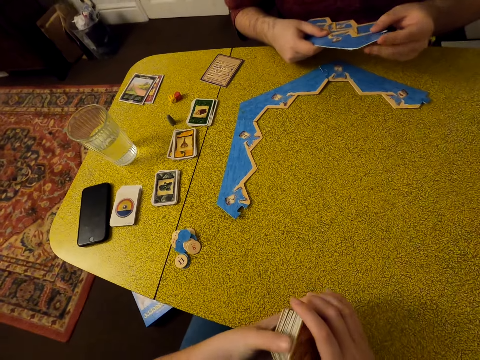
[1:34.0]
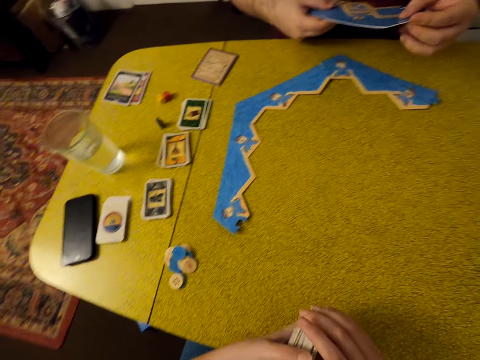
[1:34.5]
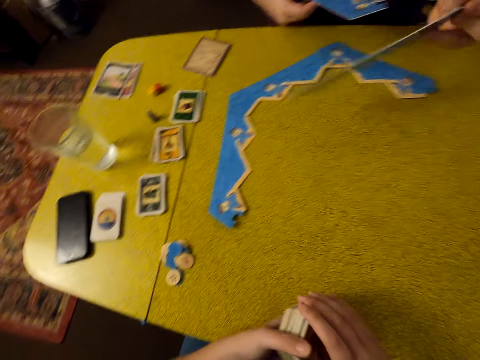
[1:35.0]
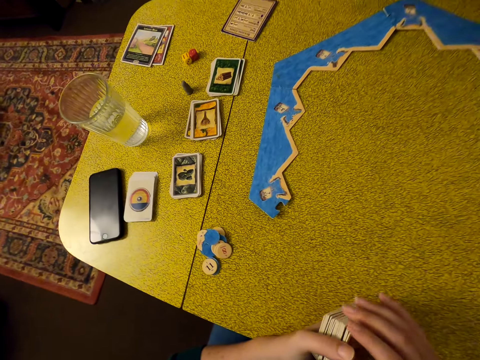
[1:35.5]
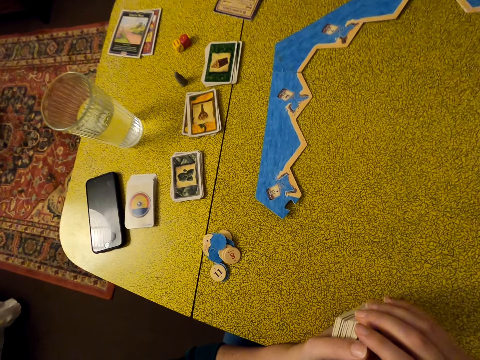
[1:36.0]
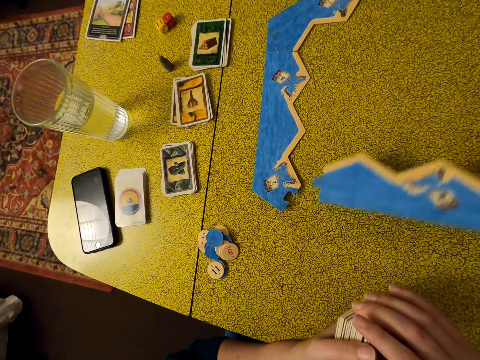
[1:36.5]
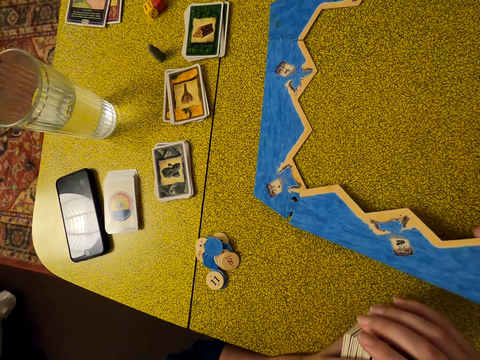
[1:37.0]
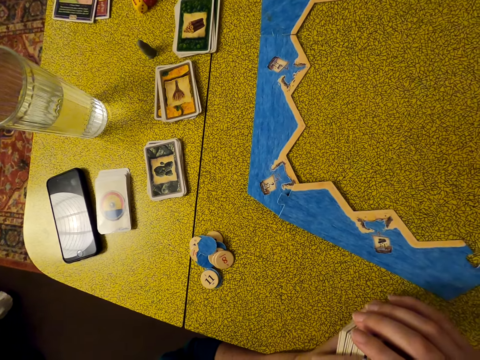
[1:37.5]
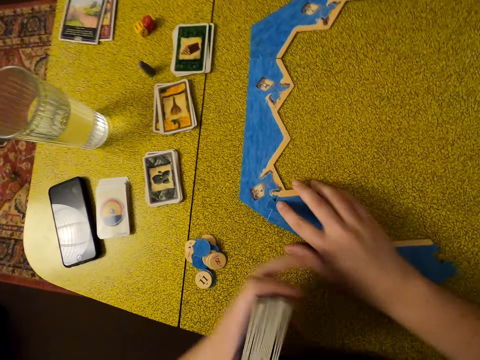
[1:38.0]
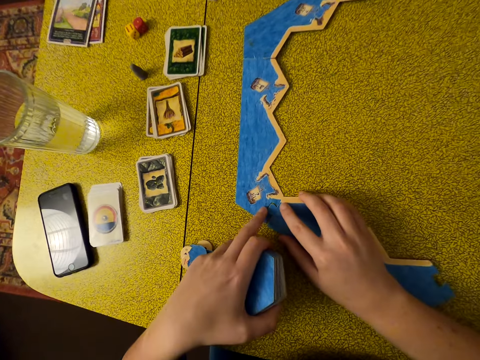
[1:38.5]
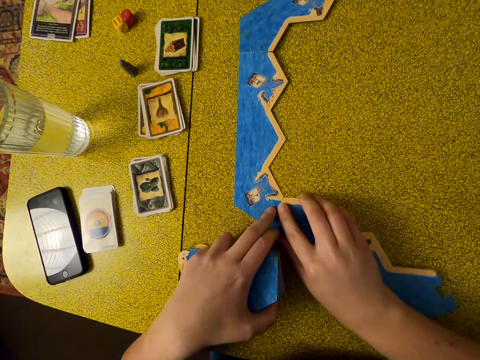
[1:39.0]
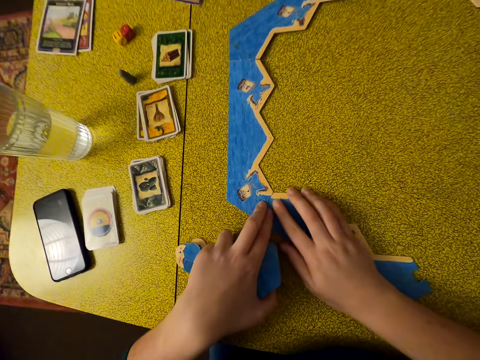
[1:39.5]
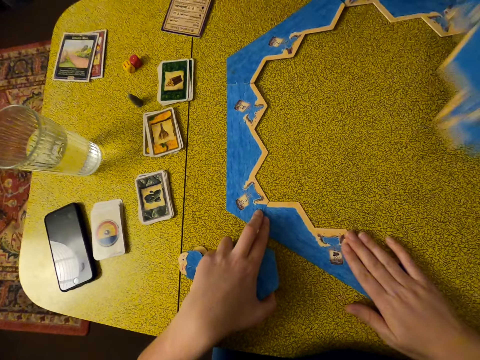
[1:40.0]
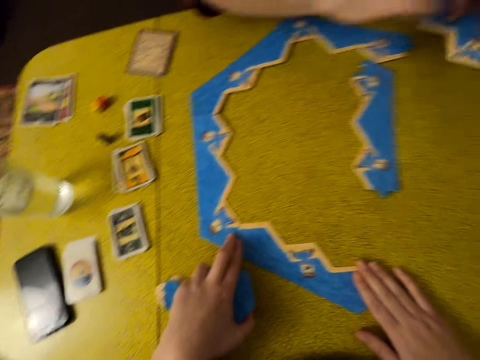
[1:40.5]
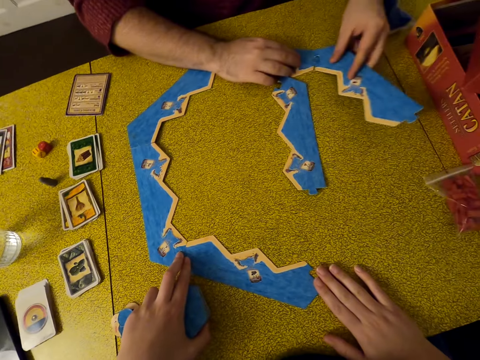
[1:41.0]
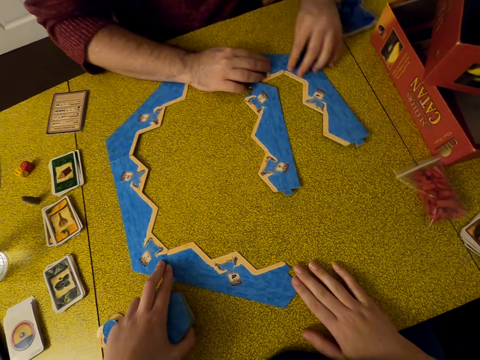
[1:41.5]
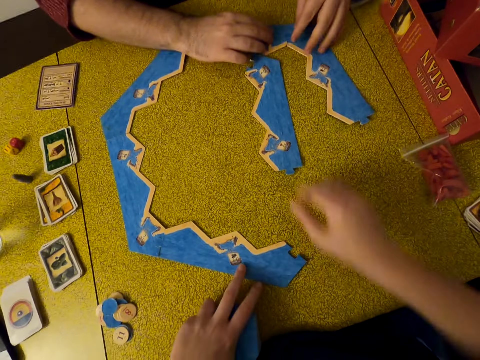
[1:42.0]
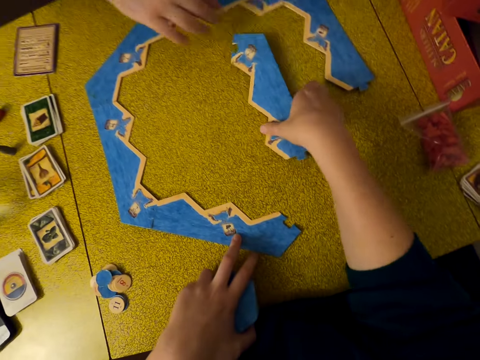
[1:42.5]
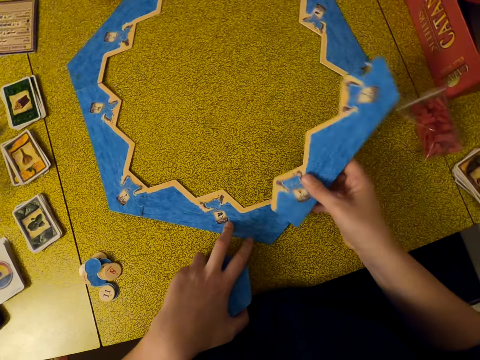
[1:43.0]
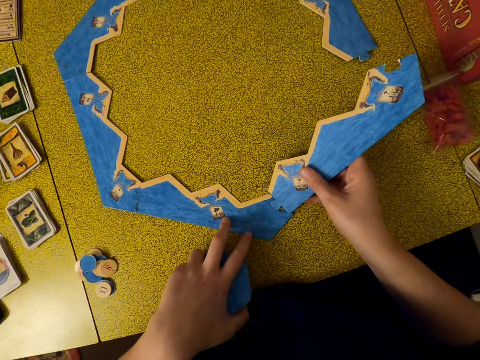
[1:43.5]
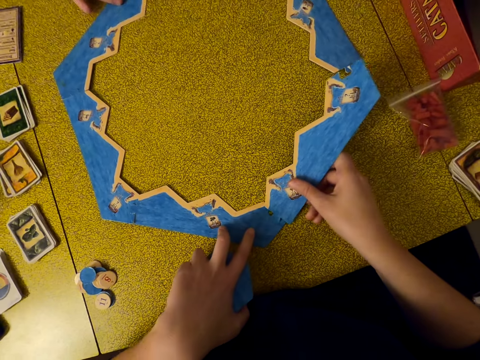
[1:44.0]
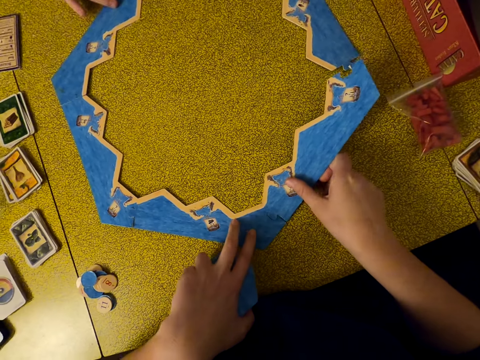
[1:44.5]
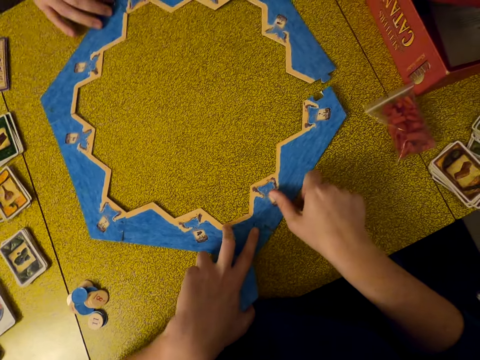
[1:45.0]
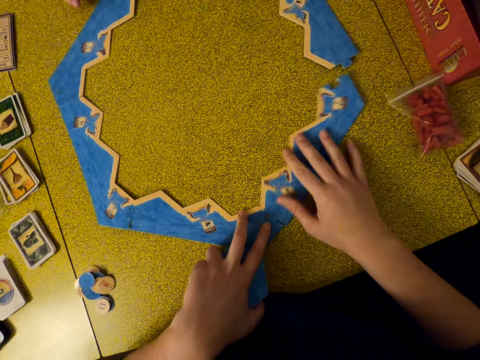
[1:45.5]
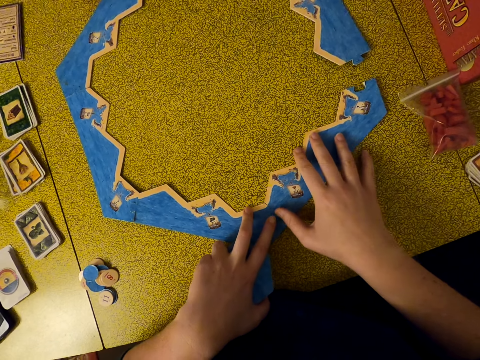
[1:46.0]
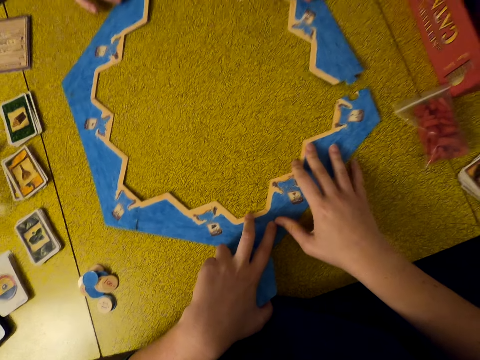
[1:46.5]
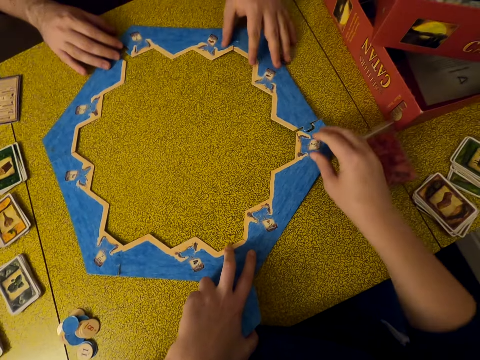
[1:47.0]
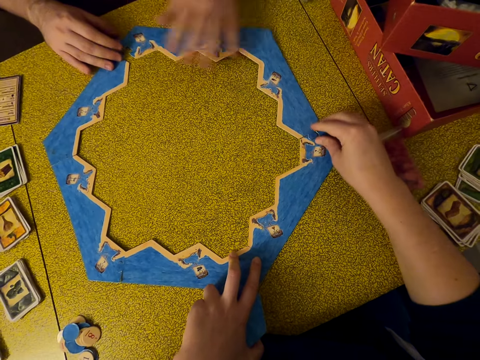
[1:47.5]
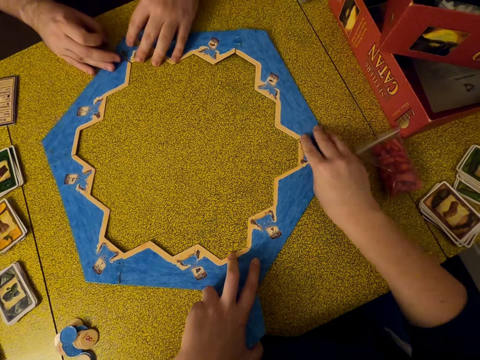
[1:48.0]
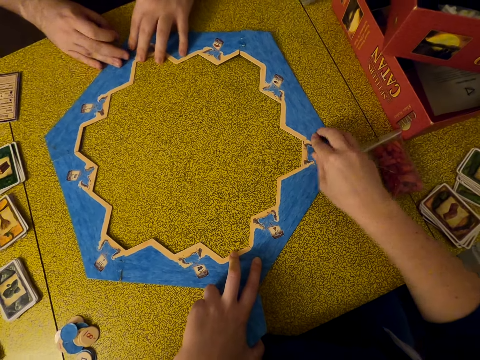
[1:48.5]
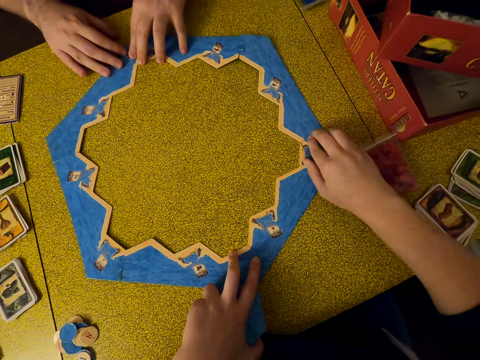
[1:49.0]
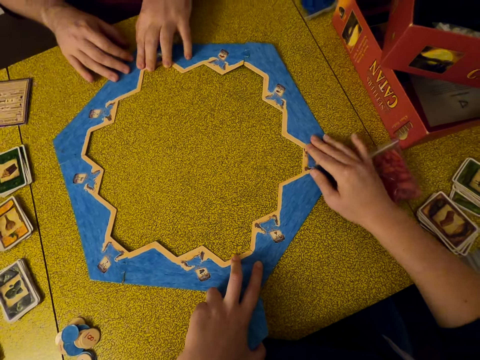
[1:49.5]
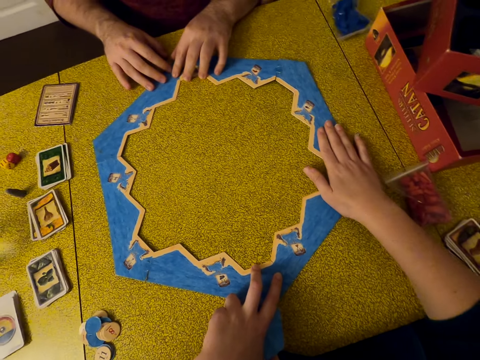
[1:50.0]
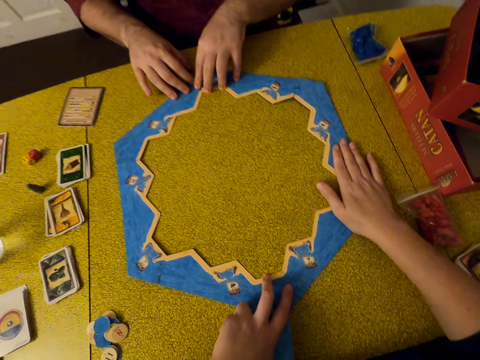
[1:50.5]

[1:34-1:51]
The camera wearer holds pieces of the catan board. A man moves a piece of the catan board. The man fixes pieces of the catan board on the table. The camera wearer fixes a piece of the catan board on the table. The man puts a piece of the catan board on the table and fixes pieces of the catan board on the table. The camera wearer looks around. They pick up a piece of the catan board on the table and fix a piece of the catan board on the table. The man fixes pieces of the catan board on the table. He fixes pieces of the catan board on the table again.

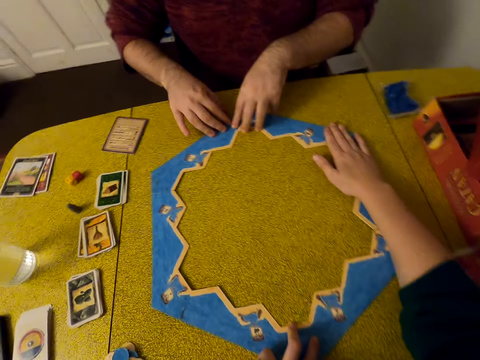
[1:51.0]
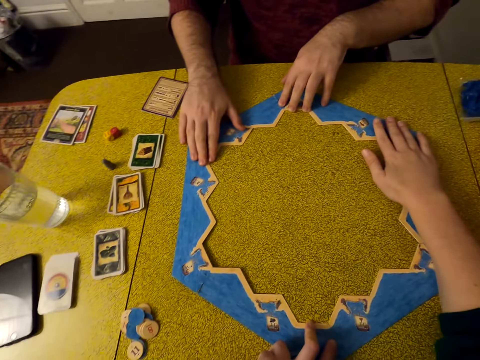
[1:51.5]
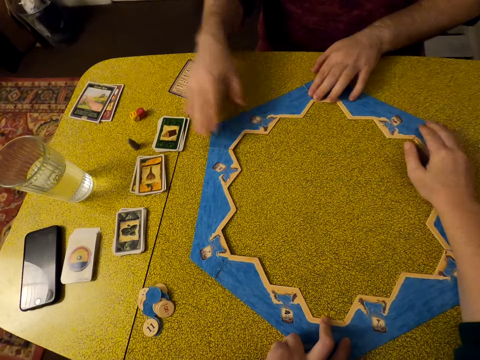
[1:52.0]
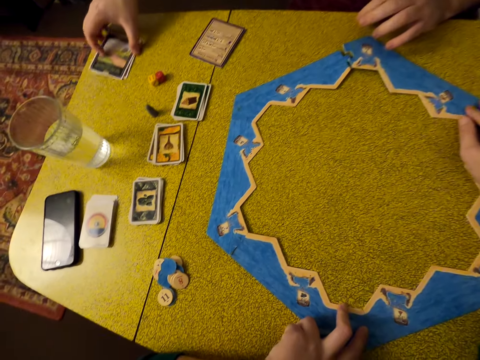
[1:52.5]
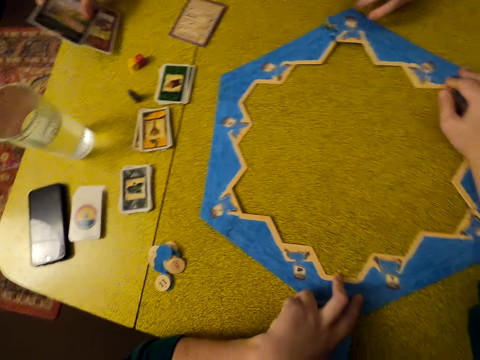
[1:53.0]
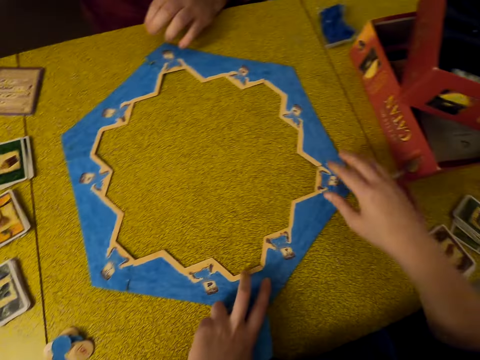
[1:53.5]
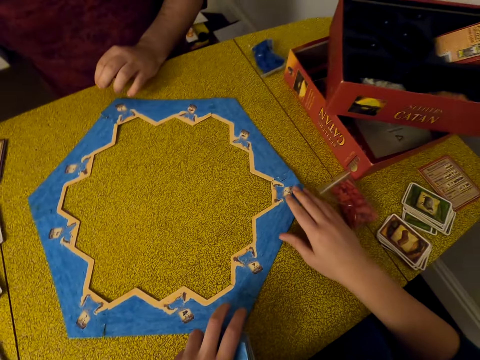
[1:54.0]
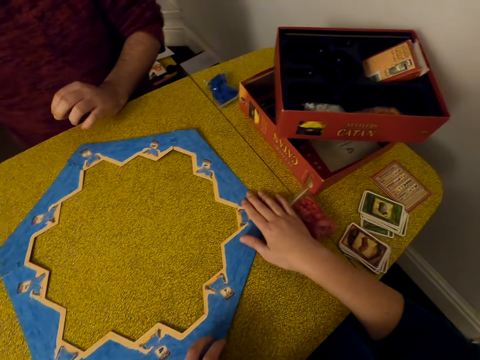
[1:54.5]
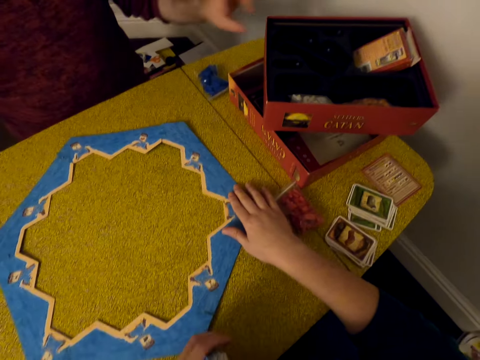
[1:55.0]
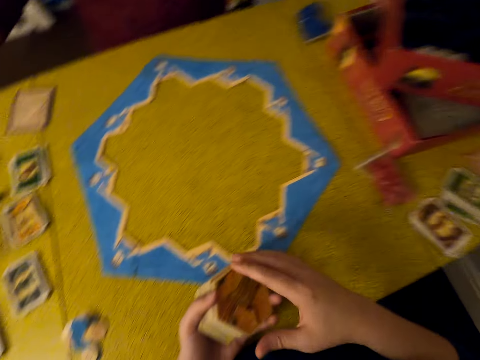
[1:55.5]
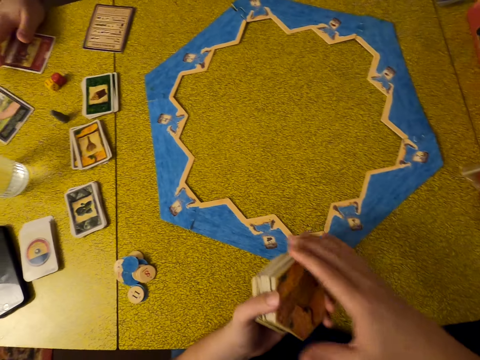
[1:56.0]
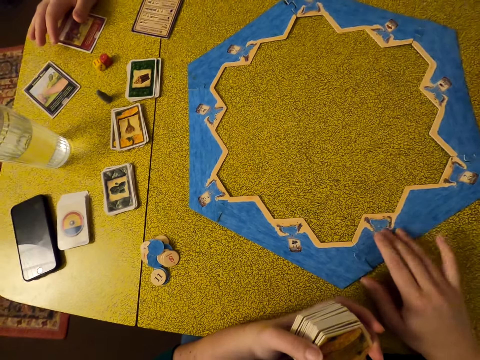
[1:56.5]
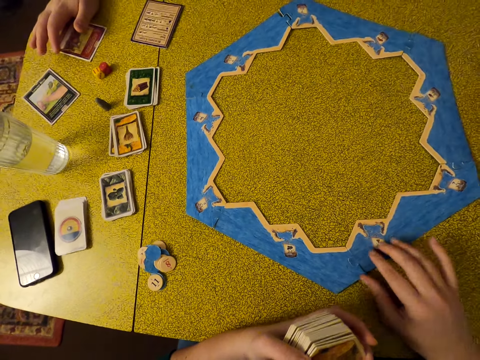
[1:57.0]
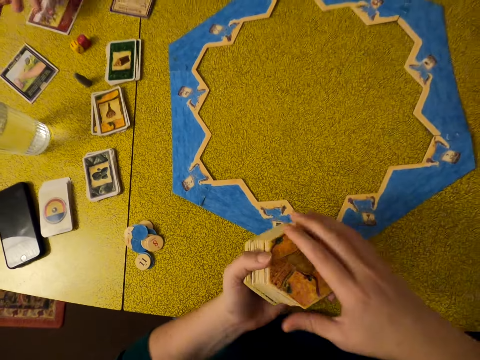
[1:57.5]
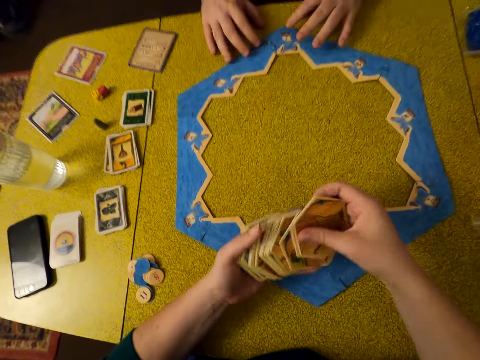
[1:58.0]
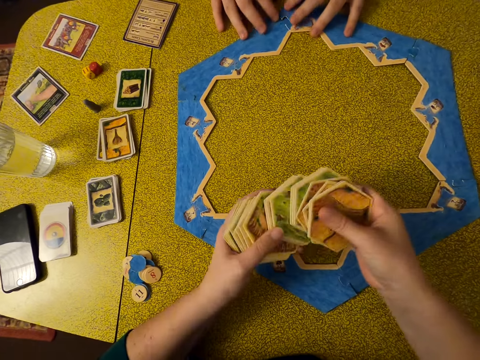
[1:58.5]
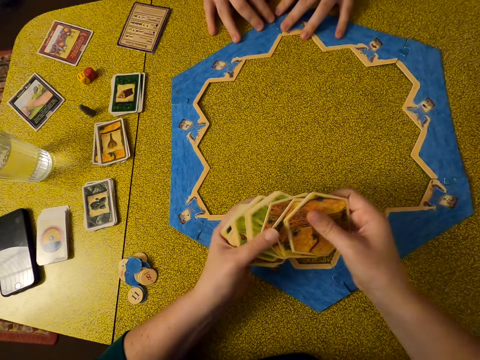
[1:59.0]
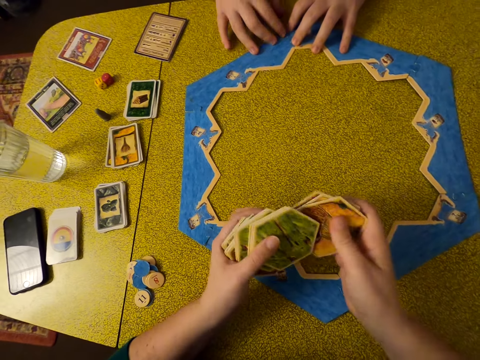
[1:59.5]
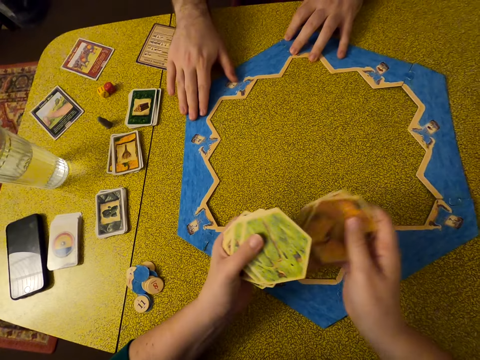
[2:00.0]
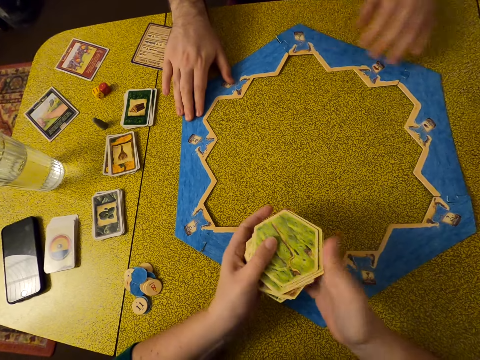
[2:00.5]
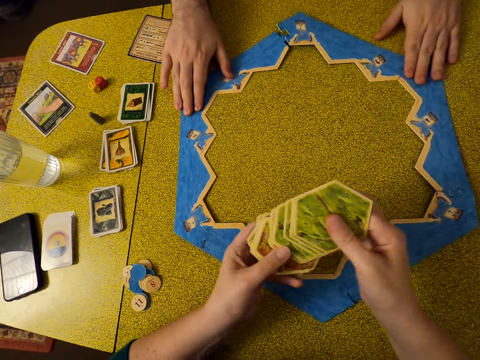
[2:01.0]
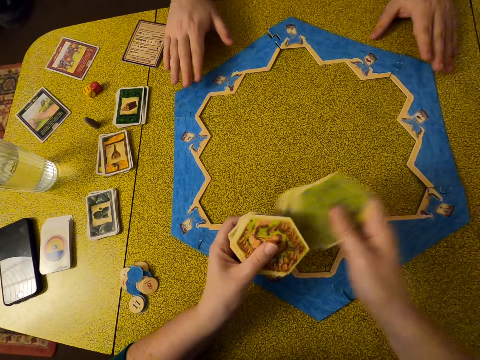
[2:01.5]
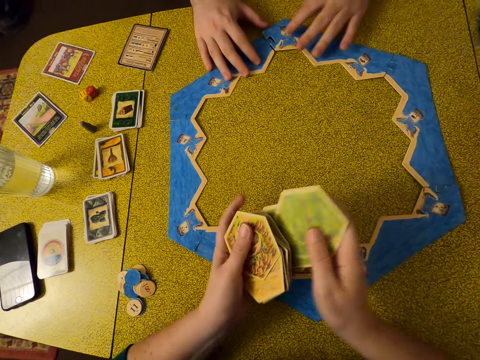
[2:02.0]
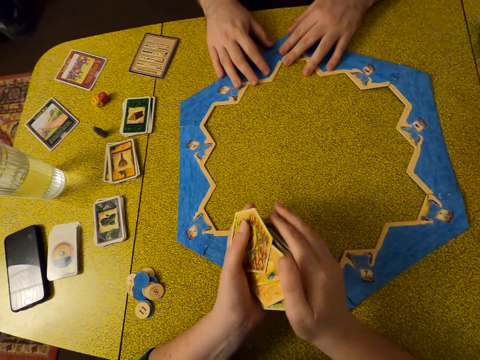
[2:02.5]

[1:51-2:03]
A man picks up cards on the table. He holds a box and takes the box. The camera wearer holds pieces of the catan board, moves fingers on the board and separates pieces of the catan board. The man fixes pieces of the catan board on the table. The camera wearer shuffles cards. The man arranges papers. The camera wearer arranges pieces of the catan board.
